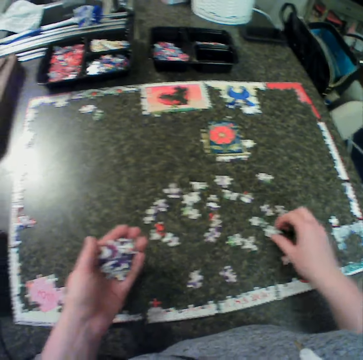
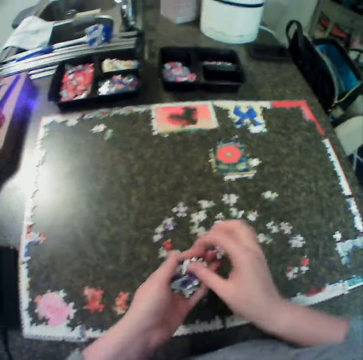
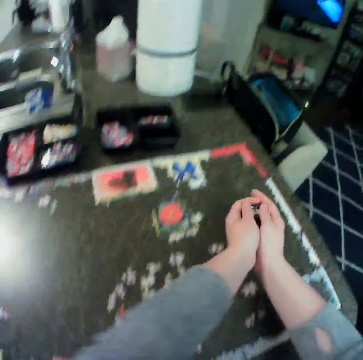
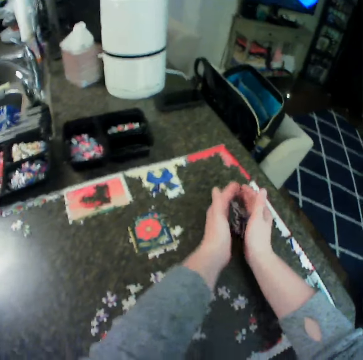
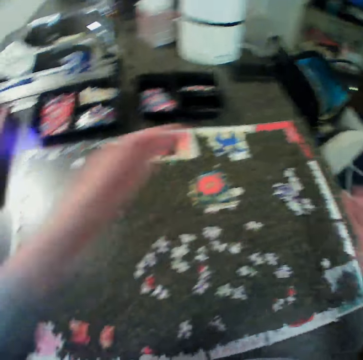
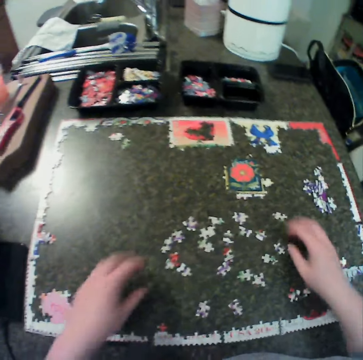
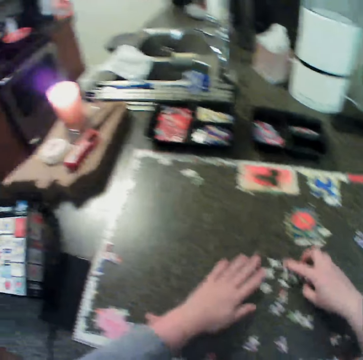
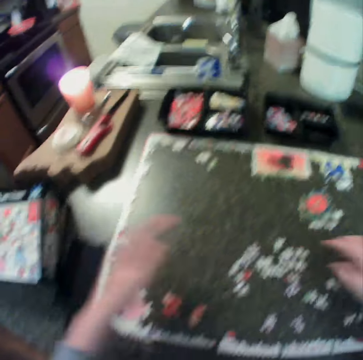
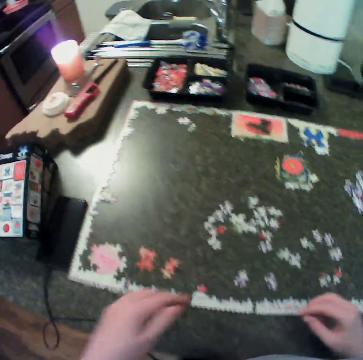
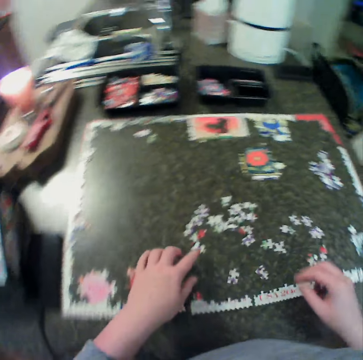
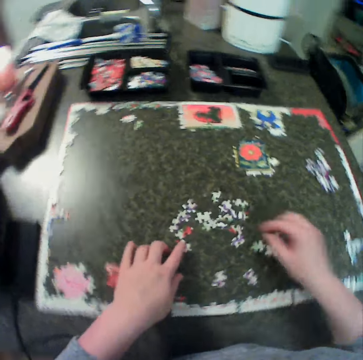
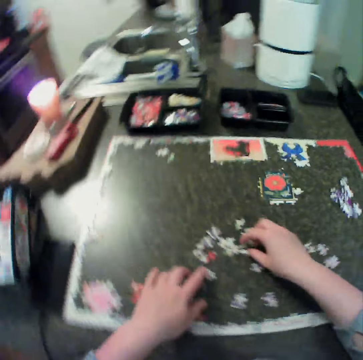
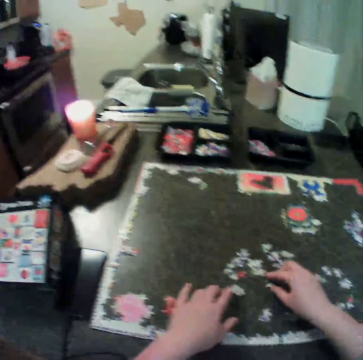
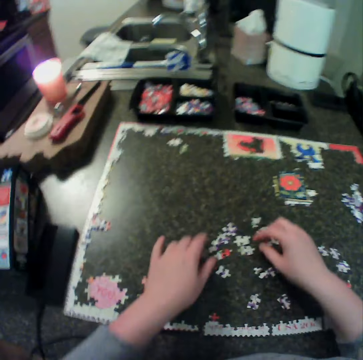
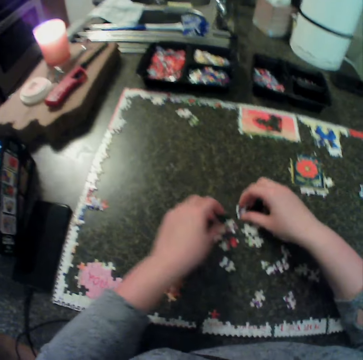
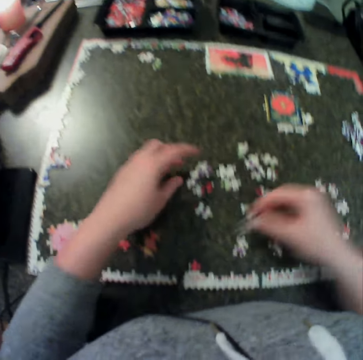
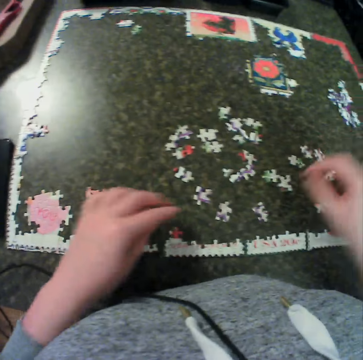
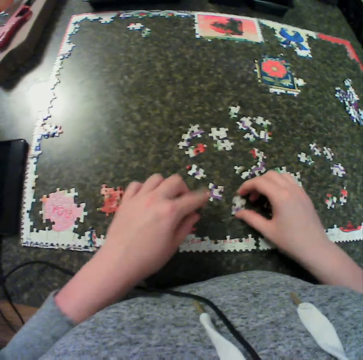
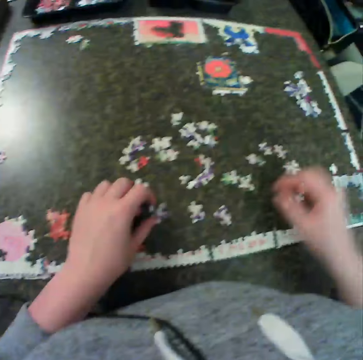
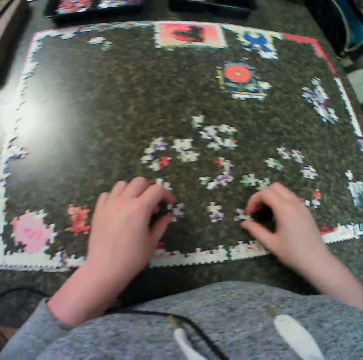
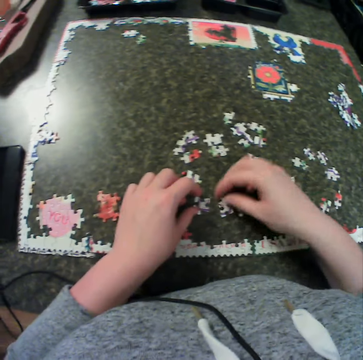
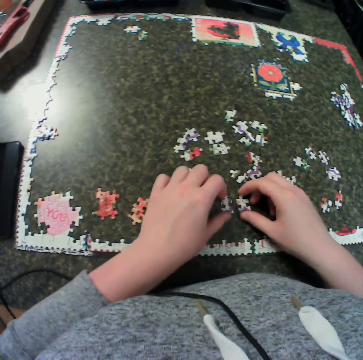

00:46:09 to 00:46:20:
The camera wearer keeps the puzzle or craft material at a corner of the table. They collect the craft material down on the table. They arrange the puzzle on the table.

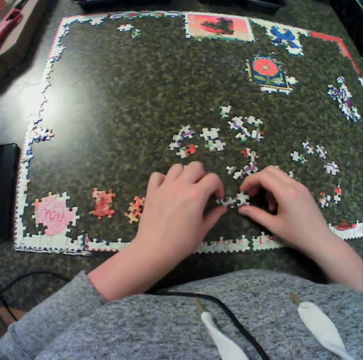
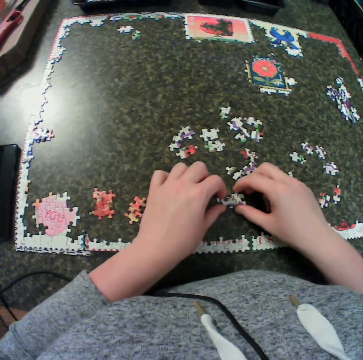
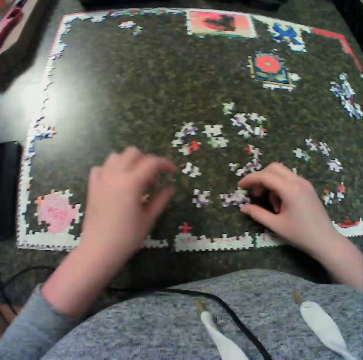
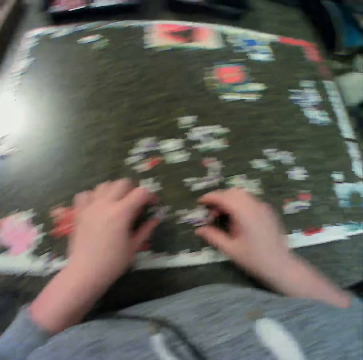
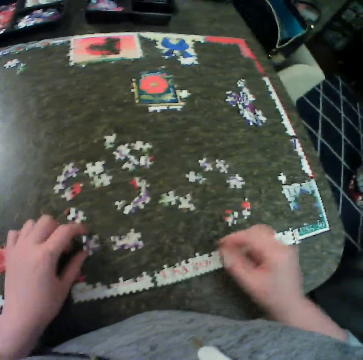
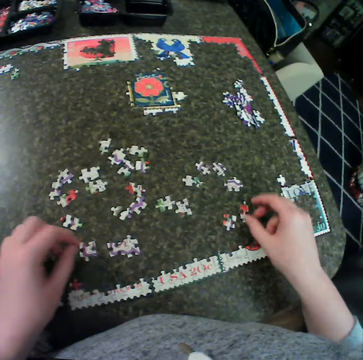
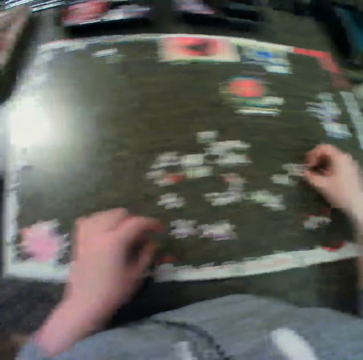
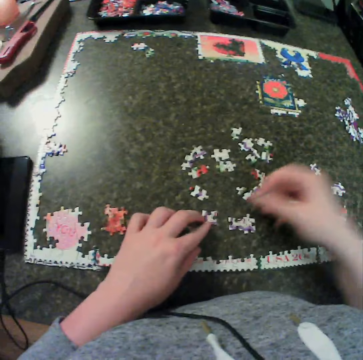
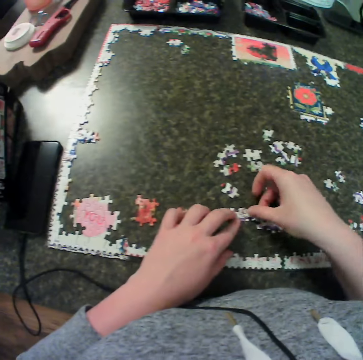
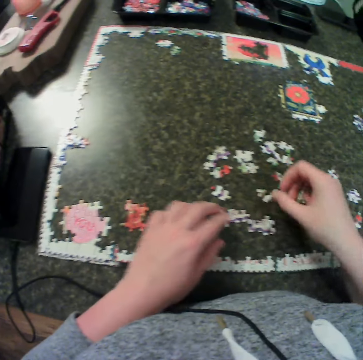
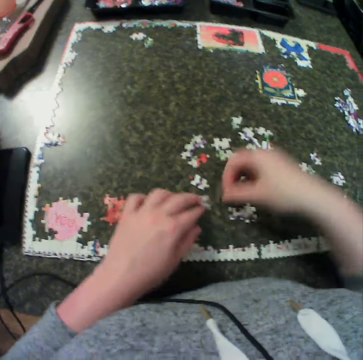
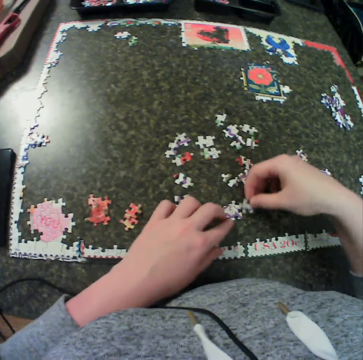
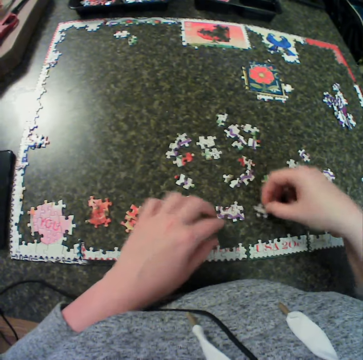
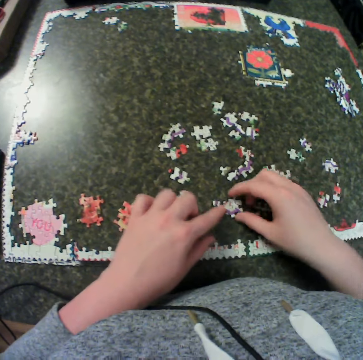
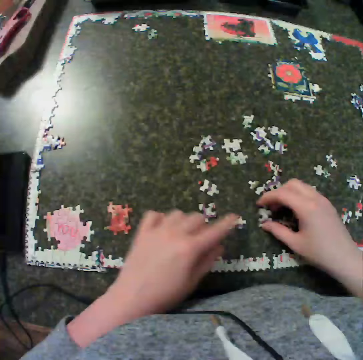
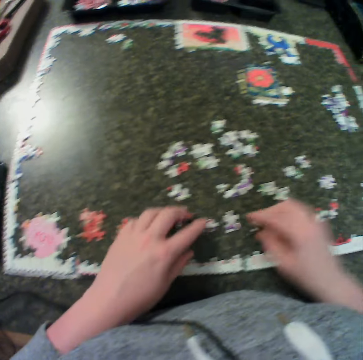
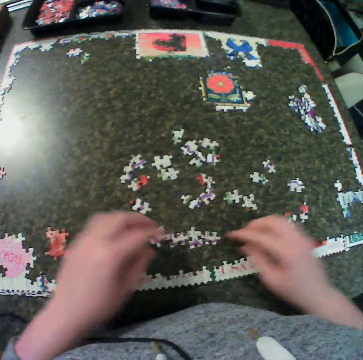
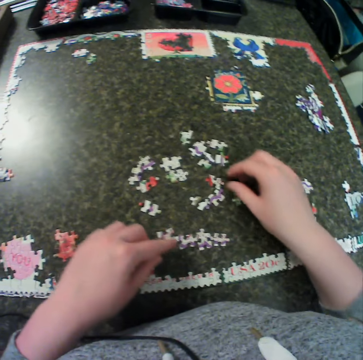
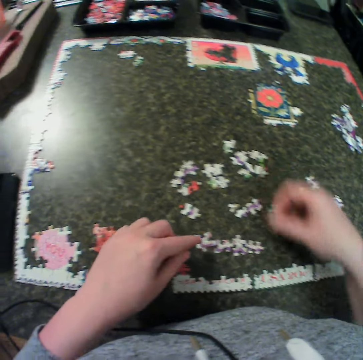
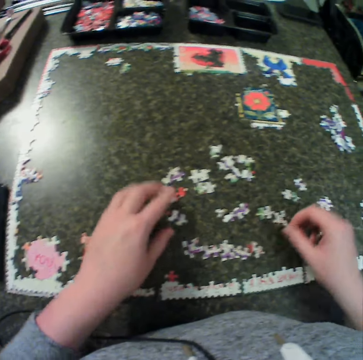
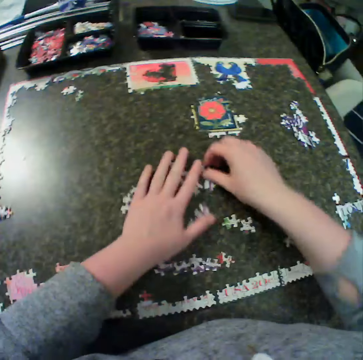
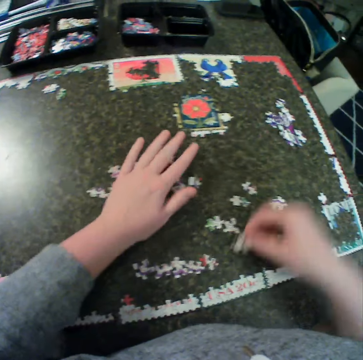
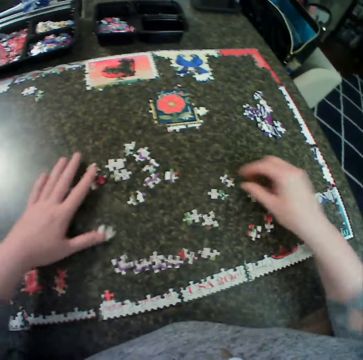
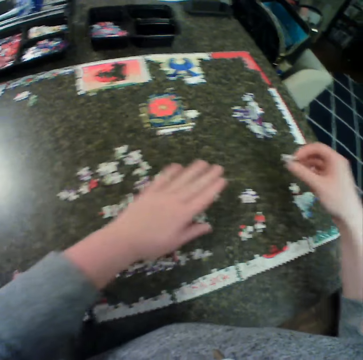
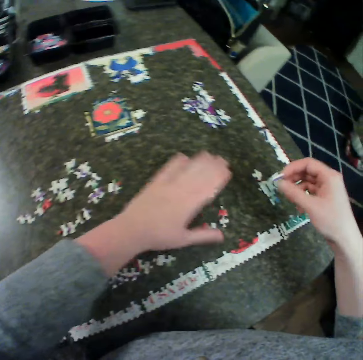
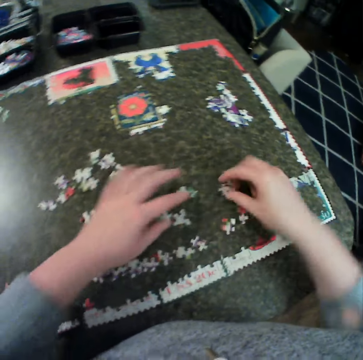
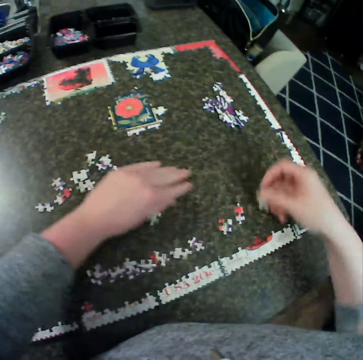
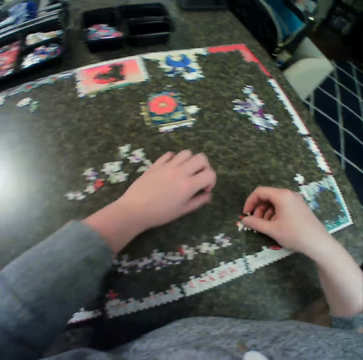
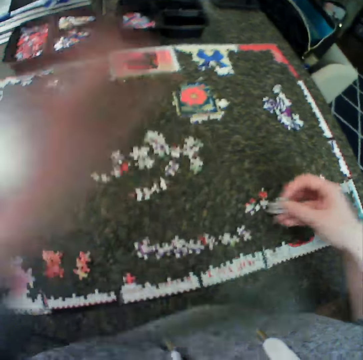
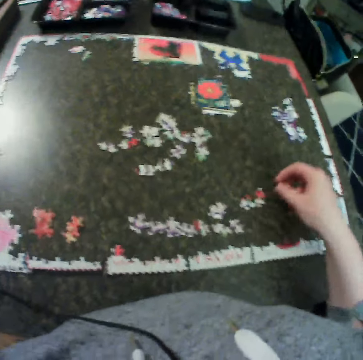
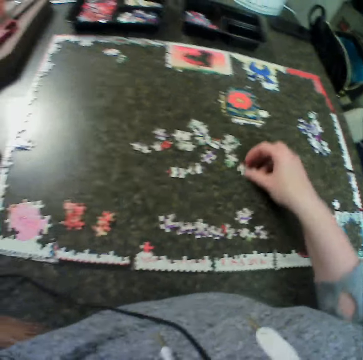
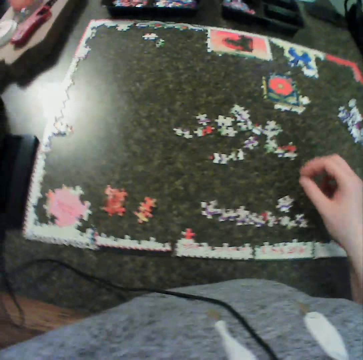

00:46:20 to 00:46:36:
The camera wearer fixes the puzzle or craft material together. They pick a piece from the table. They fix the puzzle together. They move the craft material on the table. They put the craft material on the table. They pick a piece from the table.

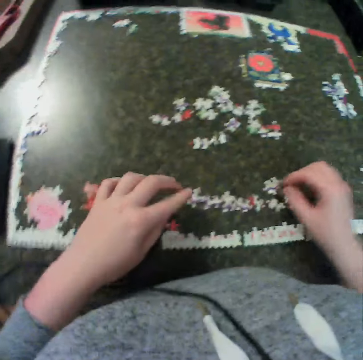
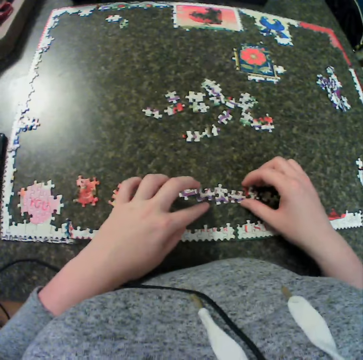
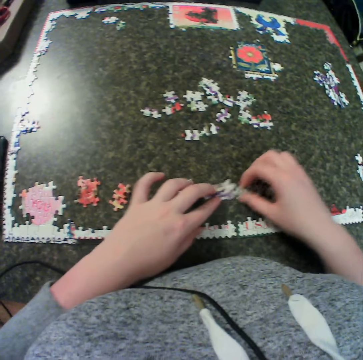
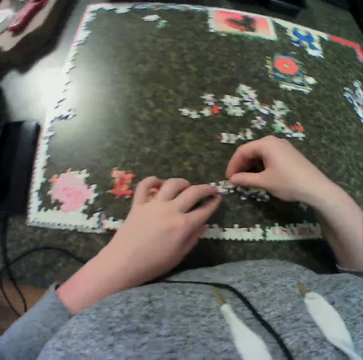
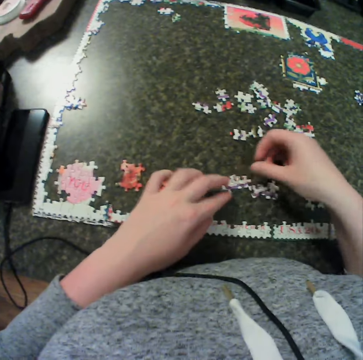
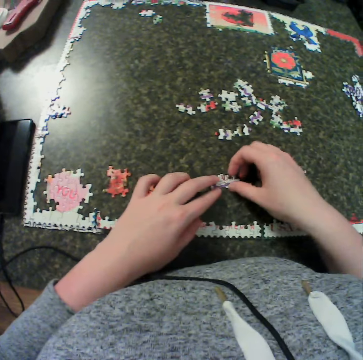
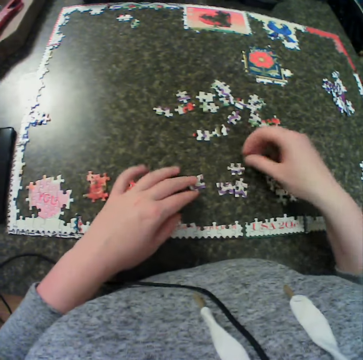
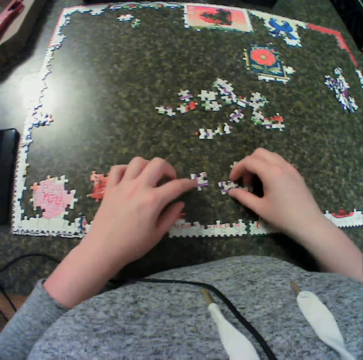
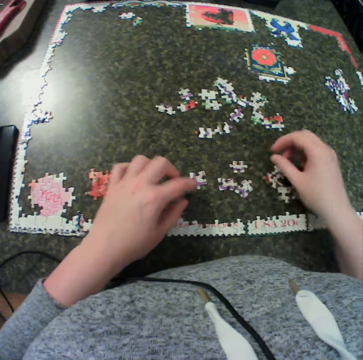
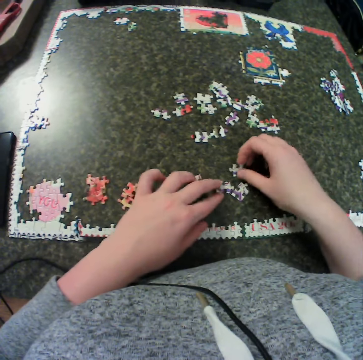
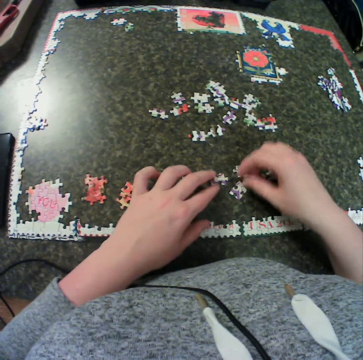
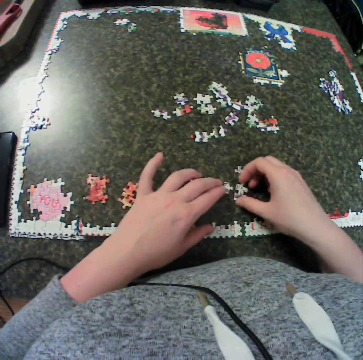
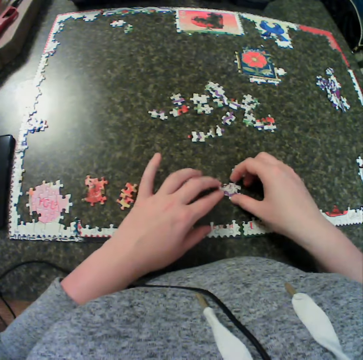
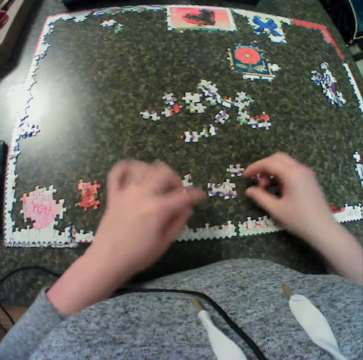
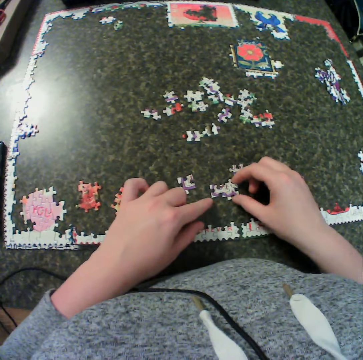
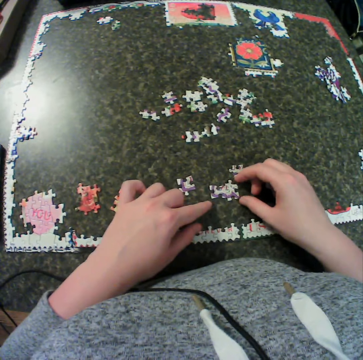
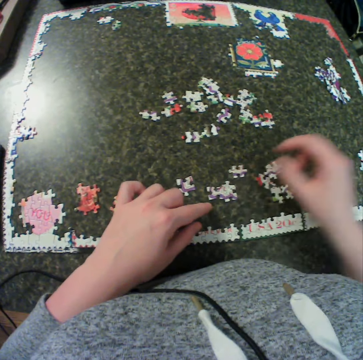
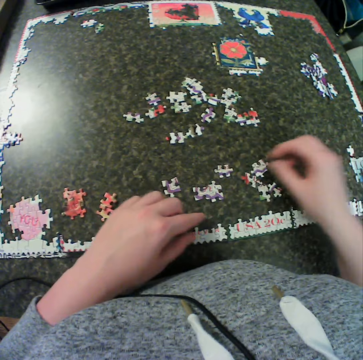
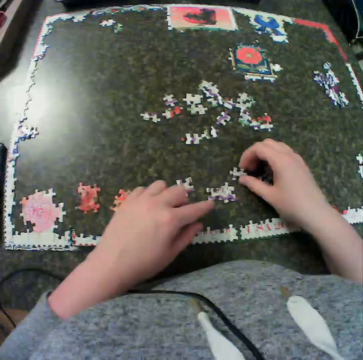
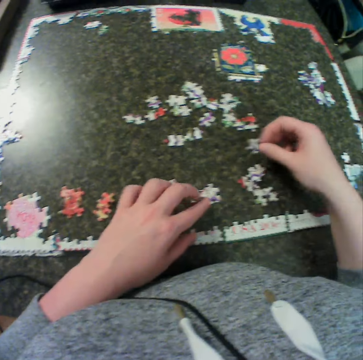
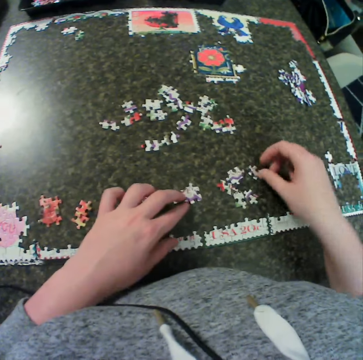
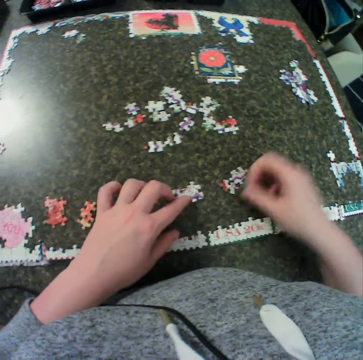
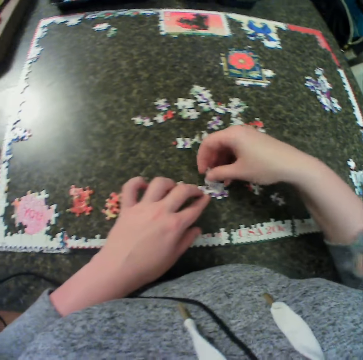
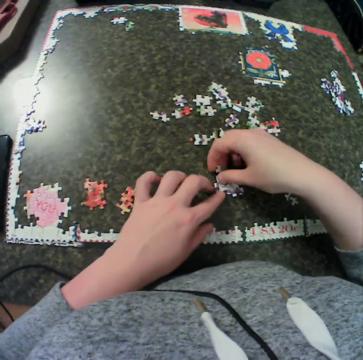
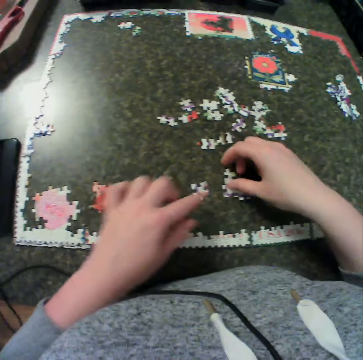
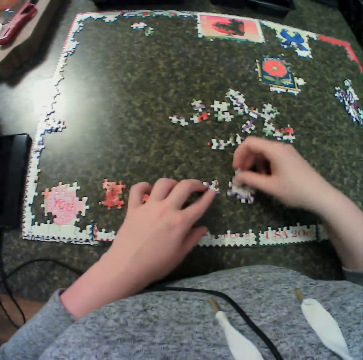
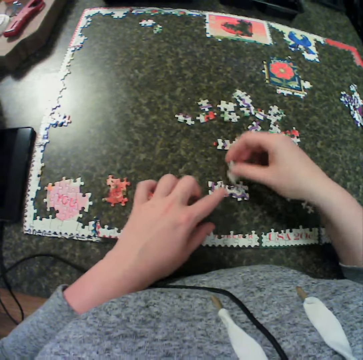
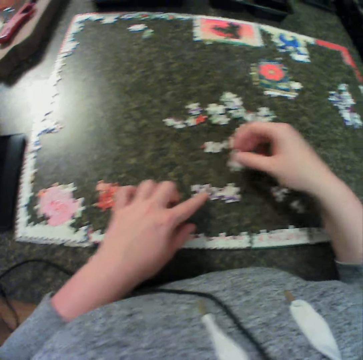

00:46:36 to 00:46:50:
The camera wearer fixes the puzzle or craft material together. They put the craft material on the table. They fix the craft material. They put the craft material on the table. They pick a piece from the table. They fix the puzzle together.
